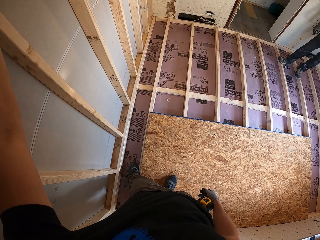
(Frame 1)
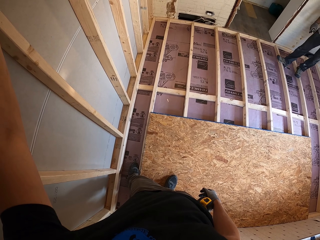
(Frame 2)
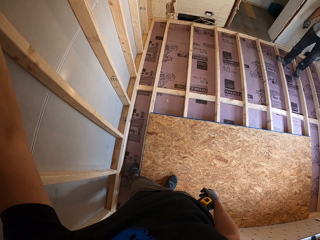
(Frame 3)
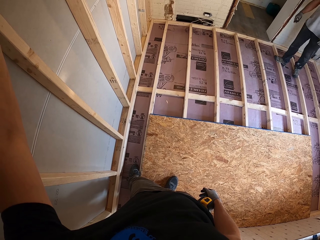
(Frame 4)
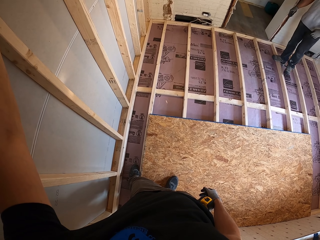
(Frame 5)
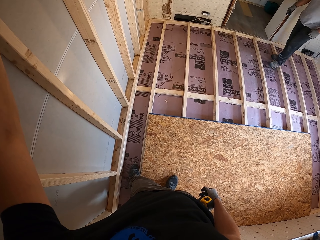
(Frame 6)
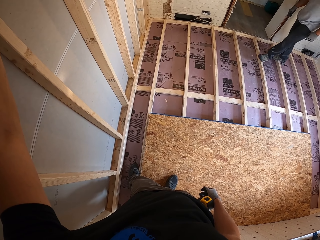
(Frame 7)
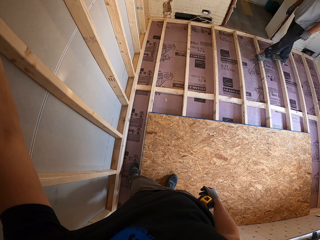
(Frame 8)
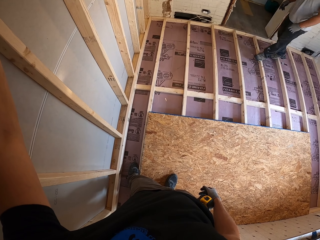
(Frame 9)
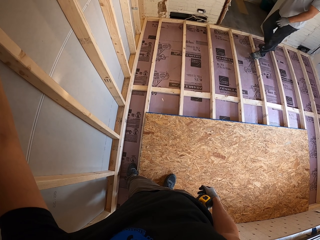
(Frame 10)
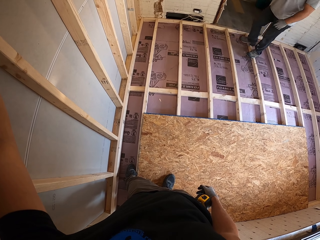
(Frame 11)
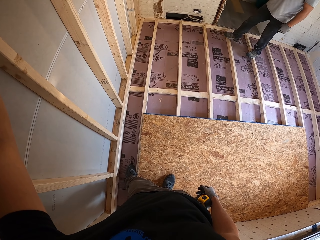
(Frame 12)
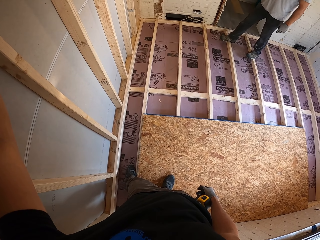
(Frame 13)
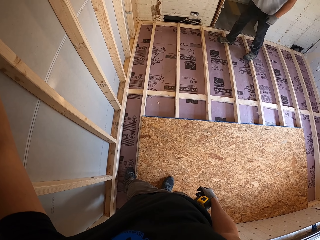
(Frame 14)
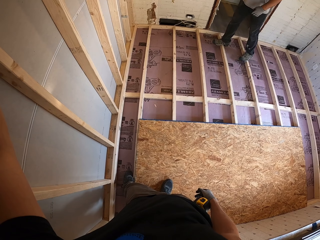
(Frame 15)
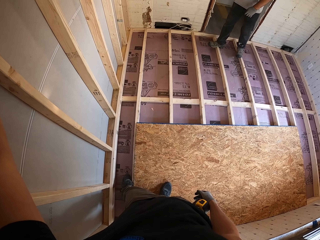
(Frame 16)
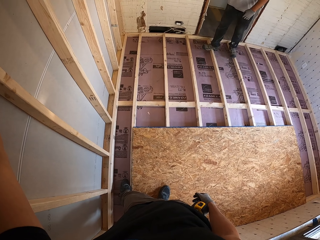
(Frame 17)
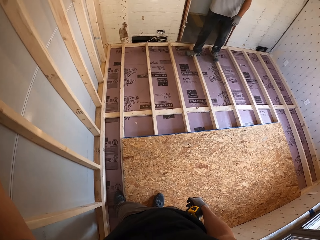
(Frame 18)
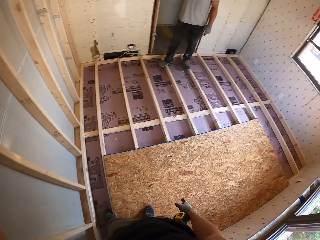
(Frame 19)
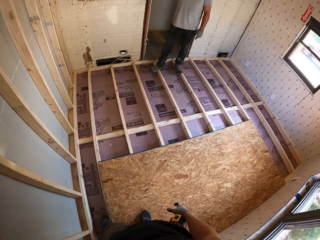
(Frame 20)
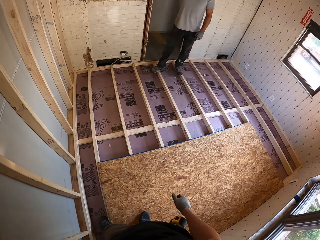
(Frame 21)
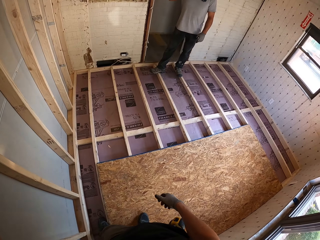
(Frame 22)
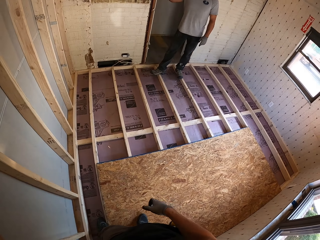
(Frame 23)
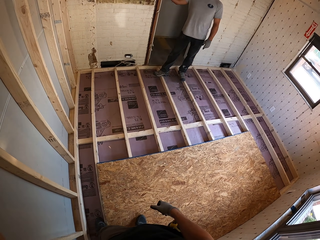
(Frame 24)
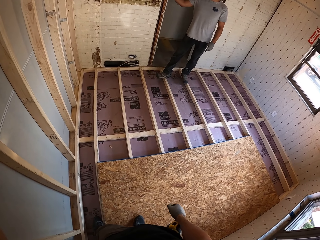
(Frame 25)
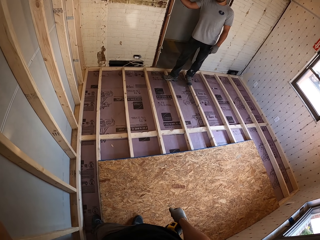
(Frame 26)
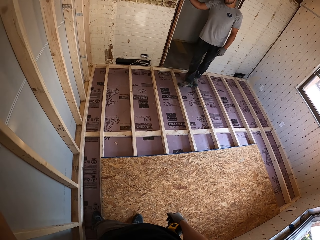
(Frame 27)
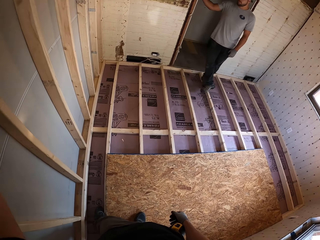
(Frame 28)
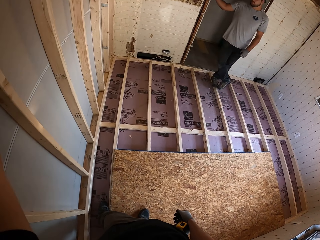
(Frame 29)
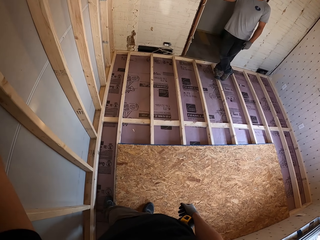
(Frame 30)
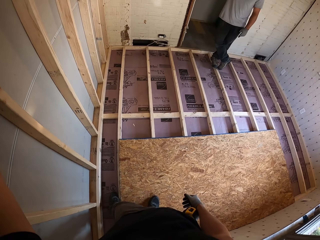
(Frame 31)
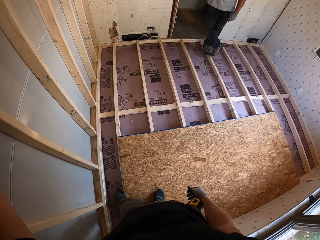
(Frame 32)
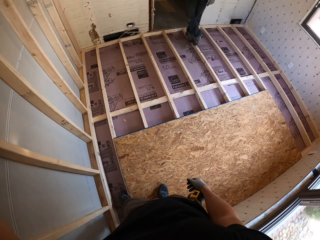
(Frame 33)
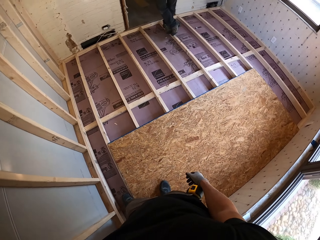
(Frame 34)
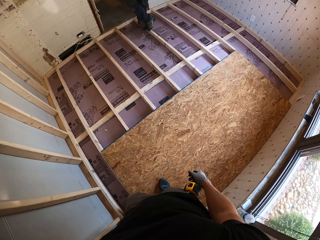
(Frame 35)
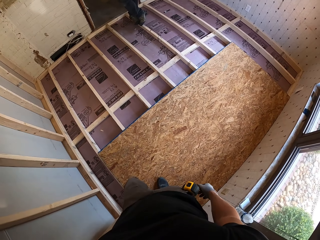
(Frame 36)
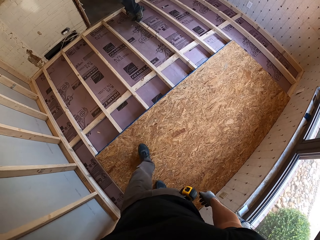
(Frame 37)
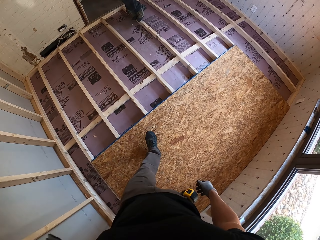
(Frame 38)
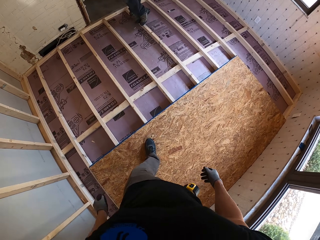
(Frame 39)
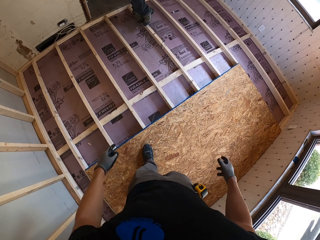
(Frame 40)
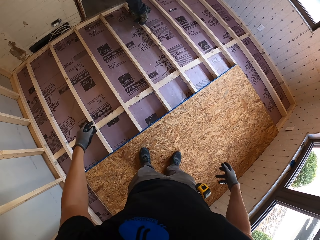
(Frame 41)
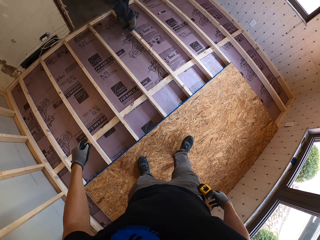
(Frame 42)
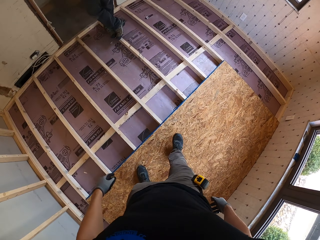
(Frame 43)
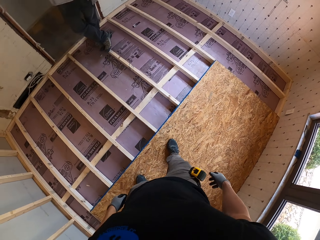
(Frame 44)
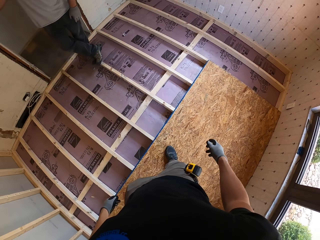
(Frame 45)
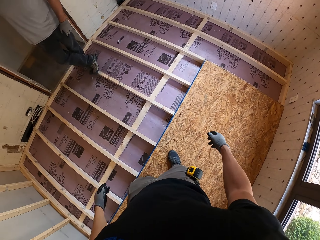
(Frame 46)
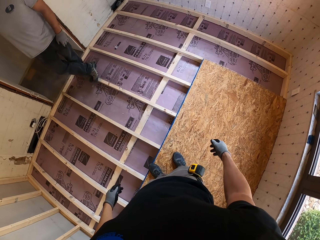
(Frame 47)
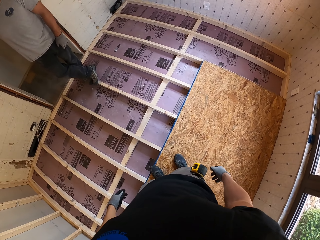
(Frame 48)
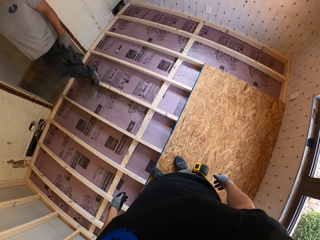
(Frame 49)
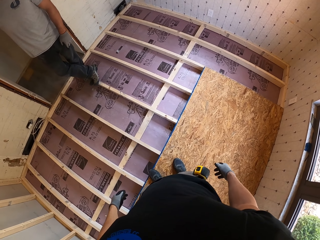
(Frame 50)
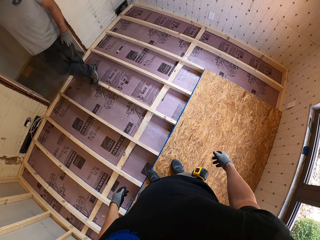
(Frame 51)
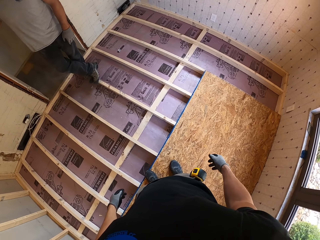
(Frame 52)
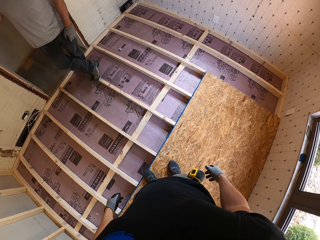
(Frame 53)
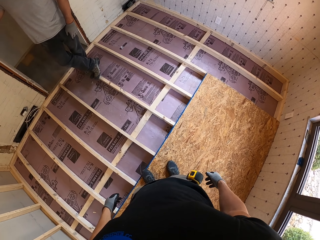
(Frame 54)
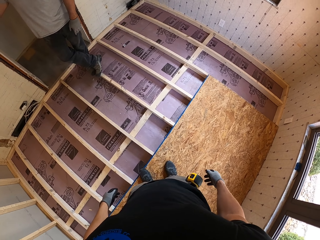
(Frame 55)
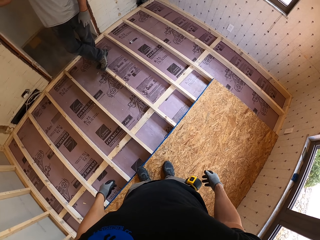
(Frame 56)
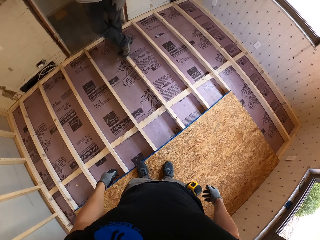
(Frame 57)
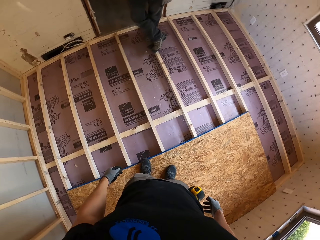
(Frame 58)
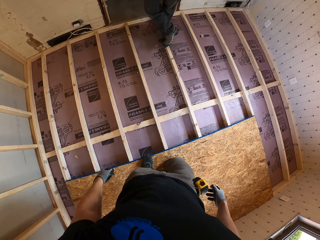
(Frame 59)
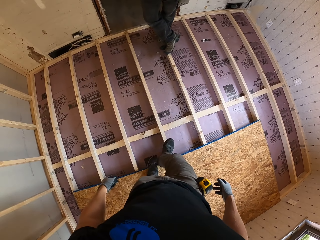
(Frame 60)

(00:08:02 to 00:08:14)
A man walks. The camera wearer looks around.

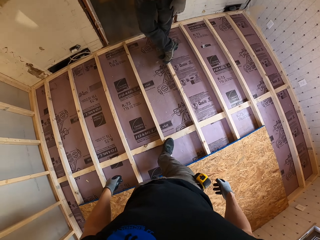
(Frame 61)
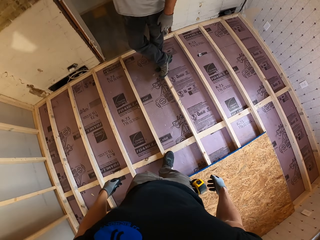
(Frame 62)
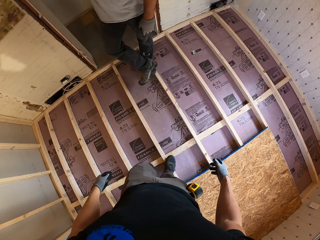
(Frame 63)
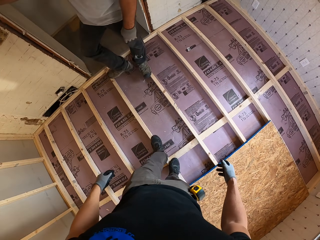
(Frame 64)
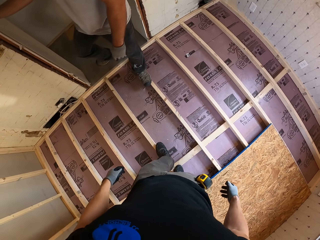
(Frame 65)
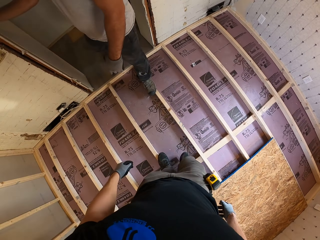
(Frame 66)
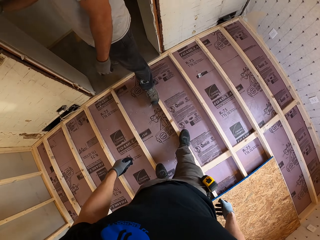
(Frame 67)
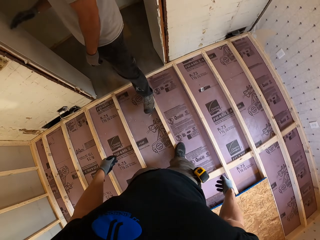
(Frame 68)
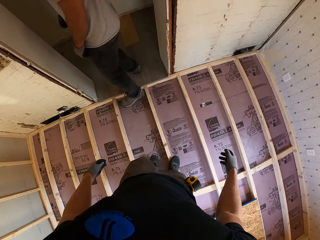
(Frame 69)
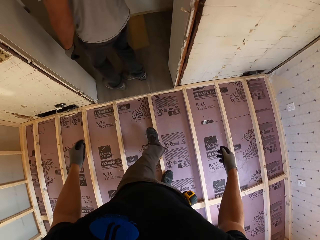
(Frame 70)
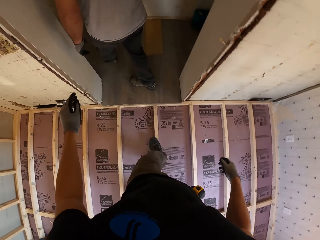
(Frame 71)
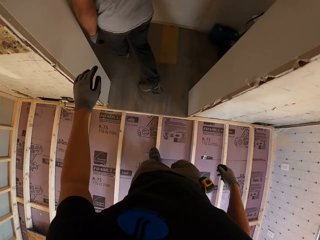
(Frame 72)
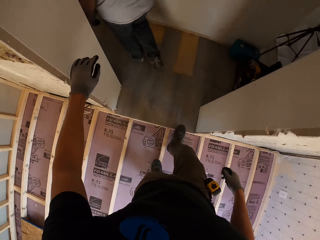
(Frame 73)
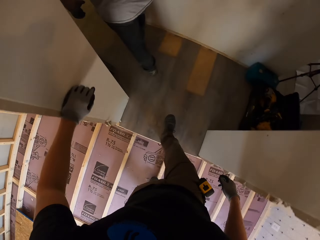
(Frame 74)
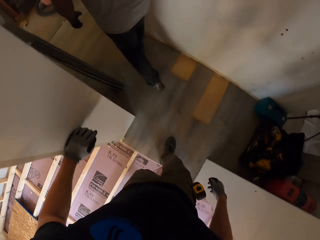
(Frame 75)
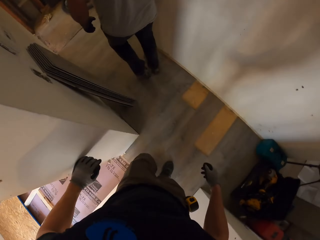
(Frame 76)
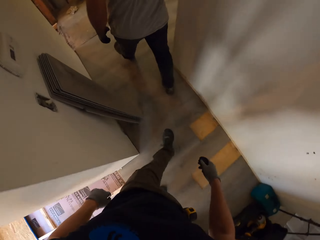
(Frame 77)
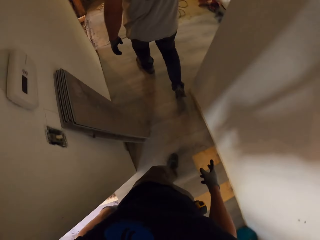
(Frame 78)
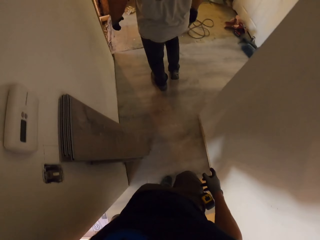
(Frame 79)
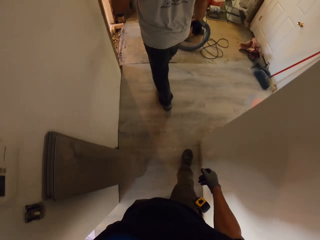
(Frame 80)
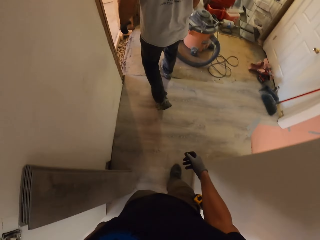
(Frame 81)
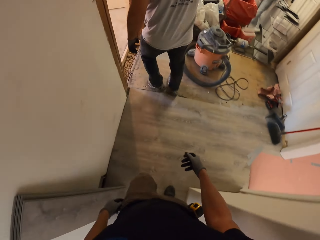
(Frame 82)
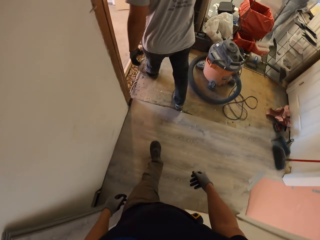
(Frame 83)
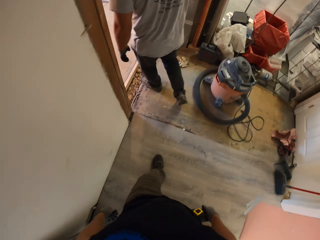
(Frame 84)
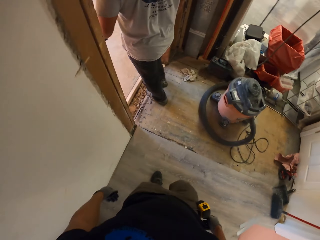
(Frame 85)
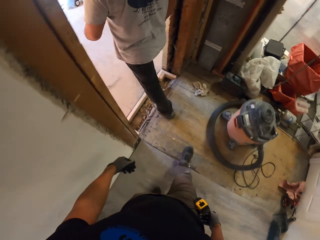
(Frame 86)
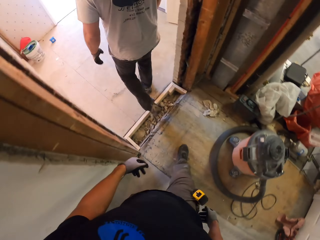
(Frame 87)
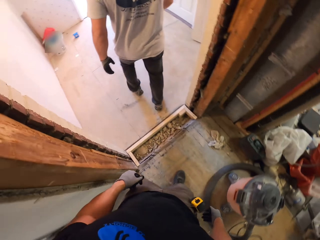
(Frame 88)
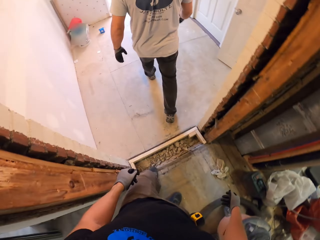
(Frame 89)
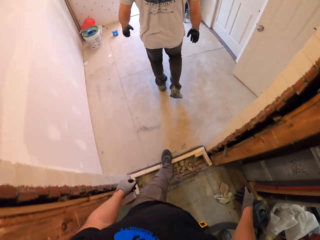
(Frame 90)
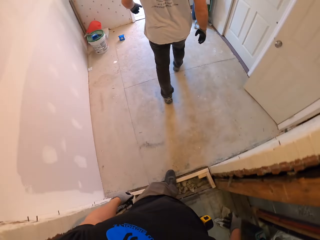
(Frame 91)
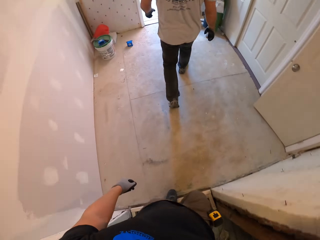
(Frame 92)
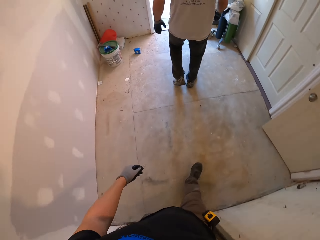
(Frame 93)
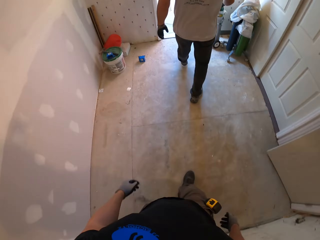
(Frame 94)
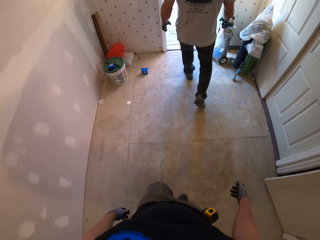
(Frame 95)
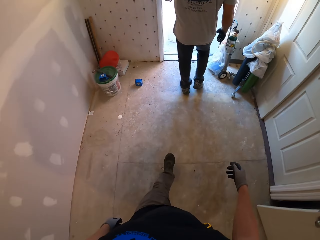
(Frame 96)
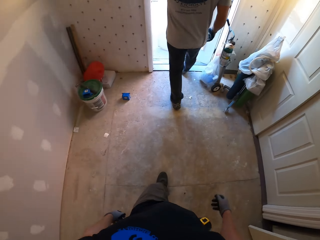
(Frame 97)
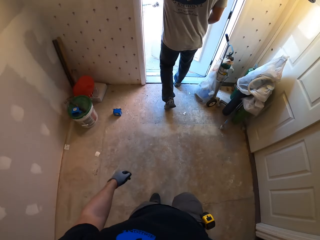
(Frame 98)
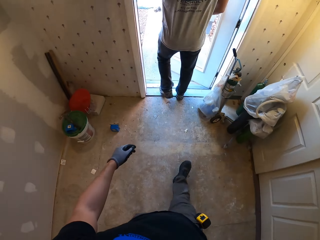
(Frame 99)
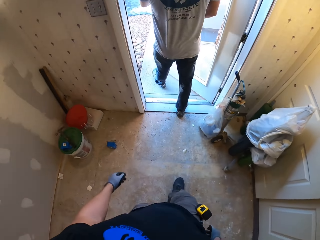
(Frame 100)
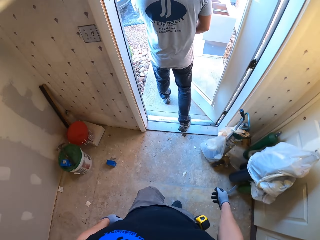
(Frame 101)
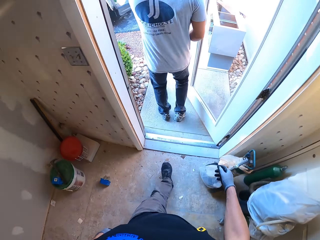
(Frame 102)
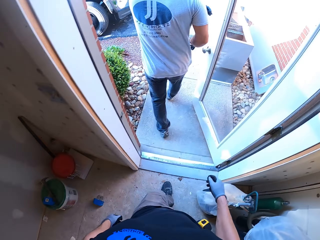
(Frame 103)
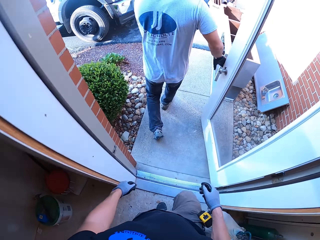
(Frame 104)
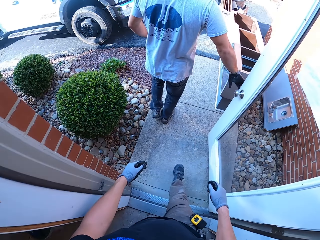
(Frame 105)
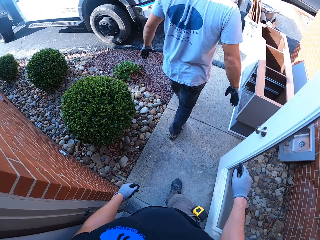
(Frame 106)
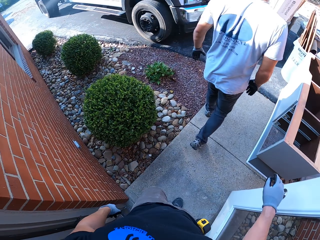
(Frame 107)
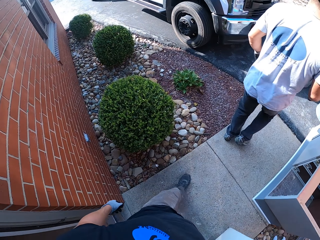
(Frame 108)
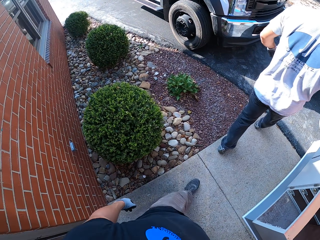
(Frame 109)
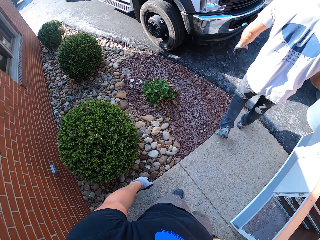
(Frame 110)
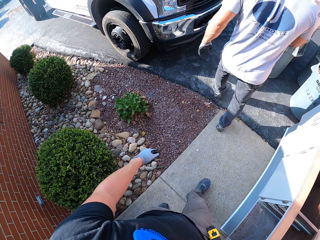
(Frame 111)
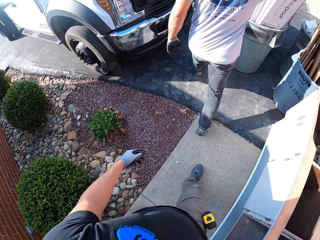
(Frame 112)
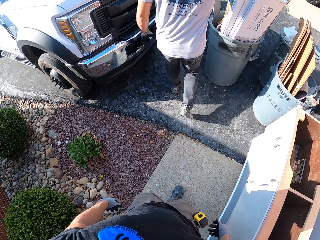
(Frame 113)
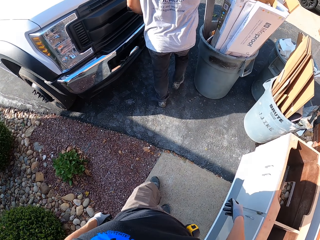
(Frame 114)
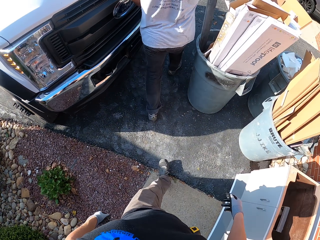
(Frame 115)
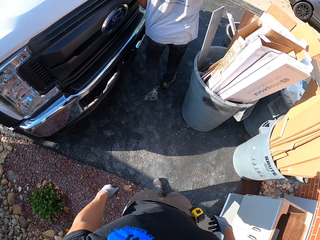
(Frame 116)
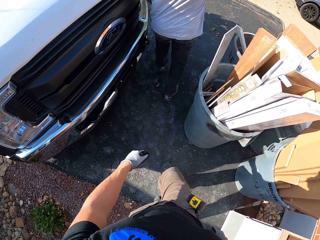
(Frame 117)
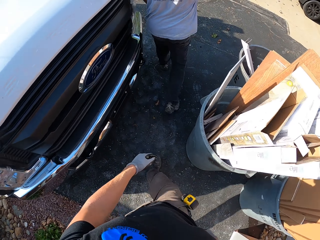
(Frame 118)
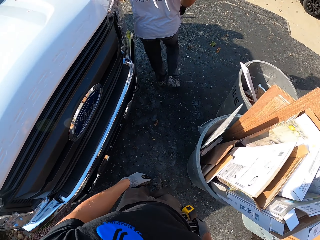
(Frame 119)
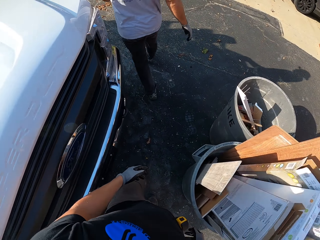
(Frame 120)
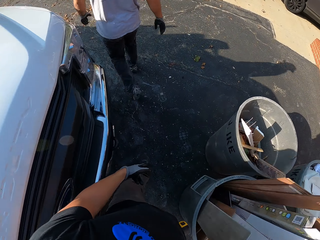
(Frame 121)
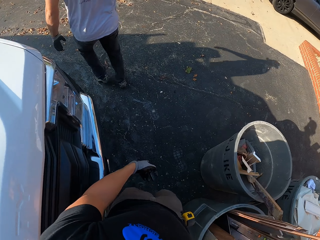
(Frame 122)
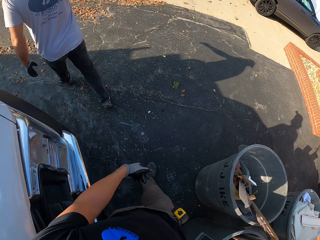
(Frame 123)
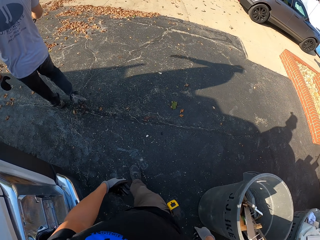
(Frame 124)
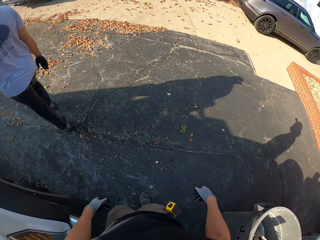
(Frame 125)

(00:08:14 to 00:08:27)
A man walks out the room. The camera wearer follows behind heading out the house. They leave the house with the man.
